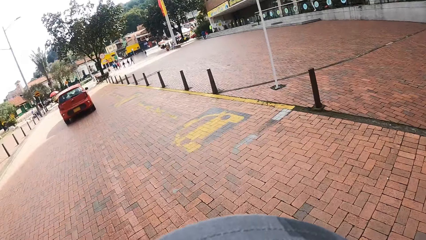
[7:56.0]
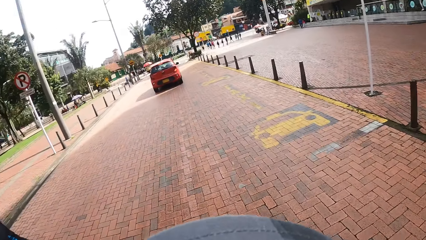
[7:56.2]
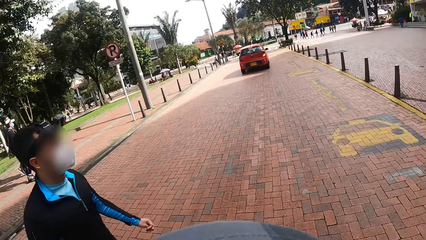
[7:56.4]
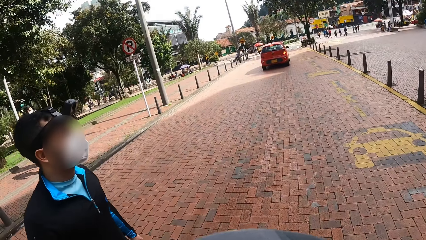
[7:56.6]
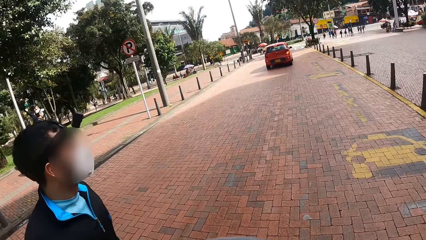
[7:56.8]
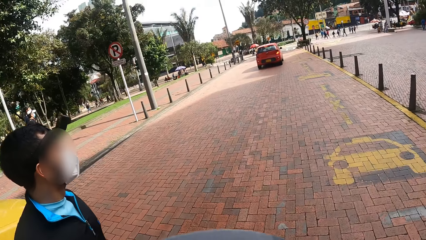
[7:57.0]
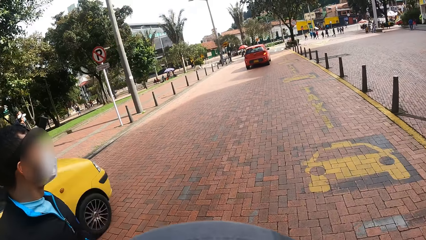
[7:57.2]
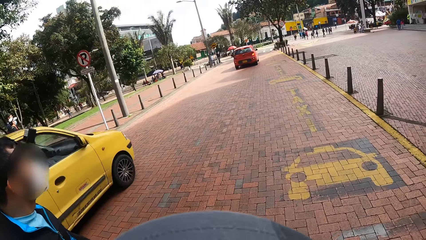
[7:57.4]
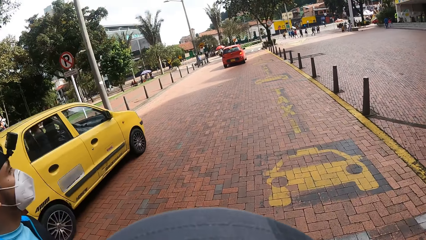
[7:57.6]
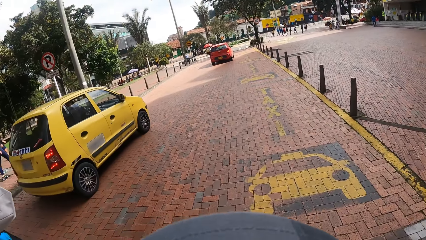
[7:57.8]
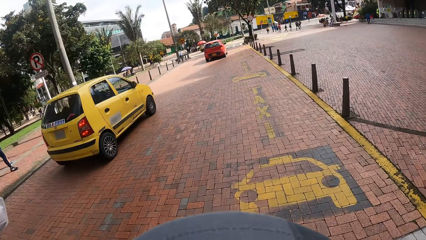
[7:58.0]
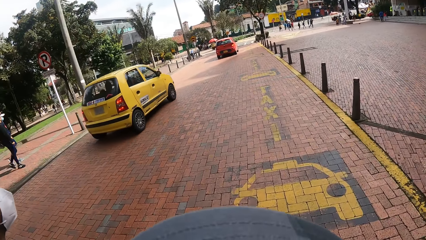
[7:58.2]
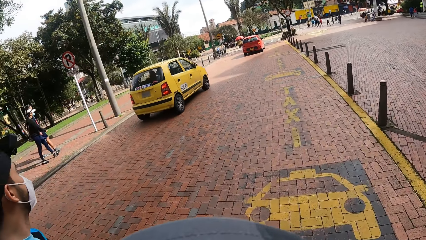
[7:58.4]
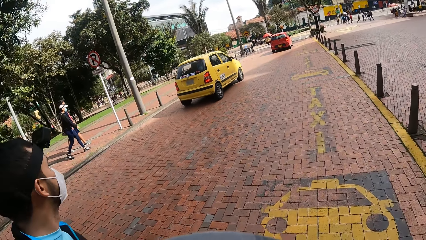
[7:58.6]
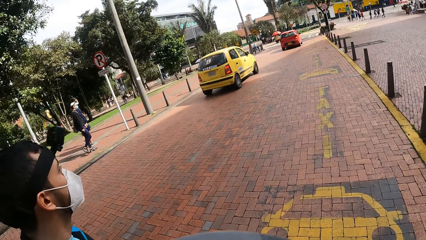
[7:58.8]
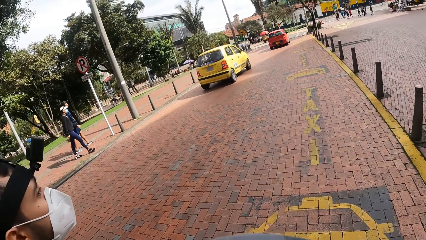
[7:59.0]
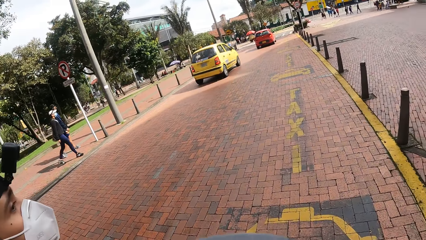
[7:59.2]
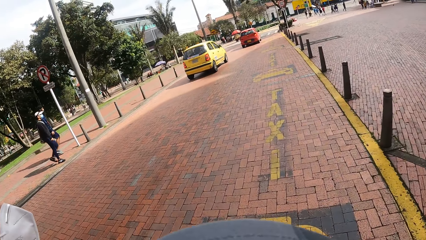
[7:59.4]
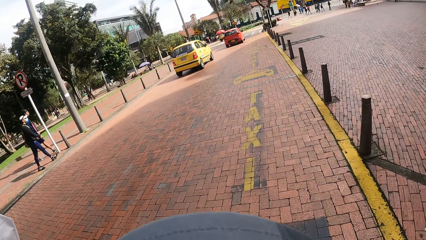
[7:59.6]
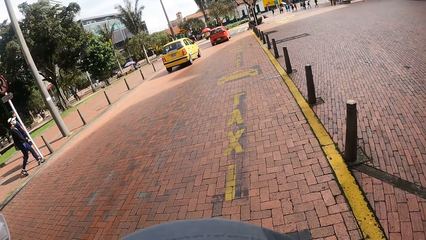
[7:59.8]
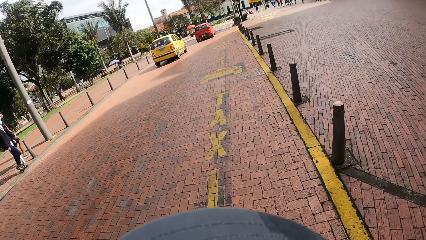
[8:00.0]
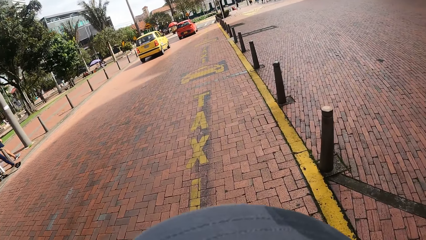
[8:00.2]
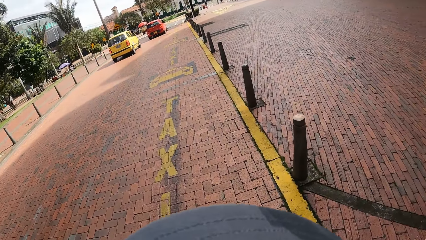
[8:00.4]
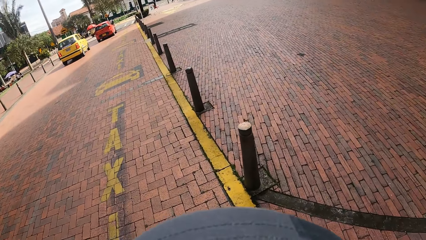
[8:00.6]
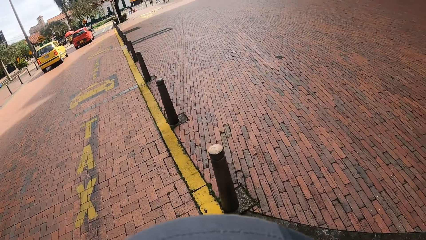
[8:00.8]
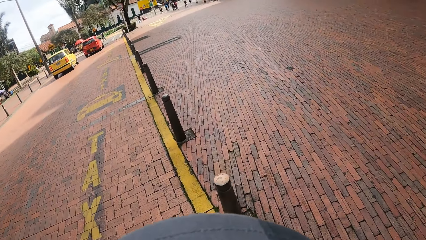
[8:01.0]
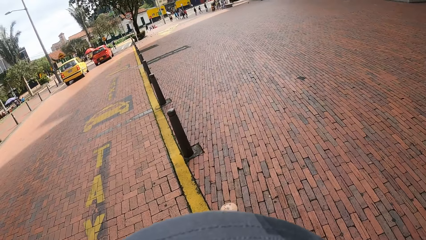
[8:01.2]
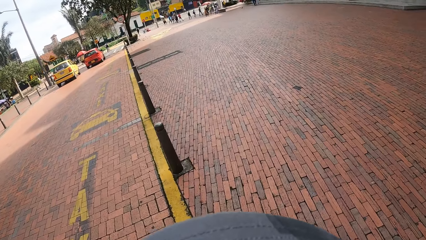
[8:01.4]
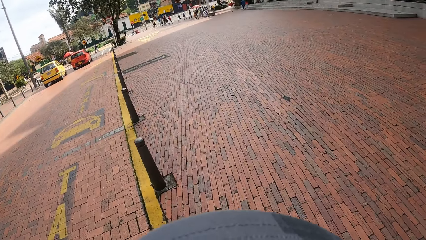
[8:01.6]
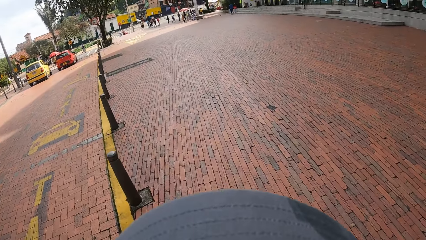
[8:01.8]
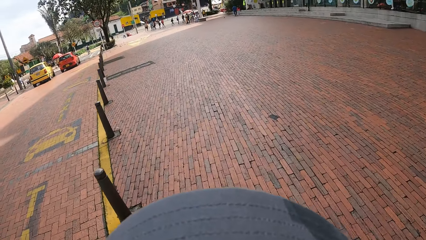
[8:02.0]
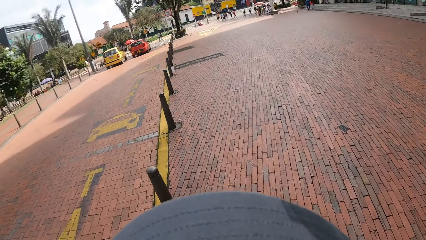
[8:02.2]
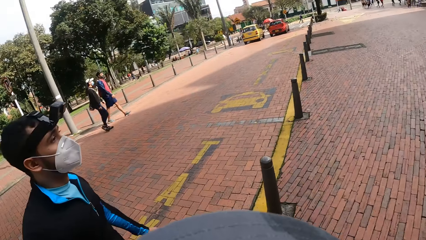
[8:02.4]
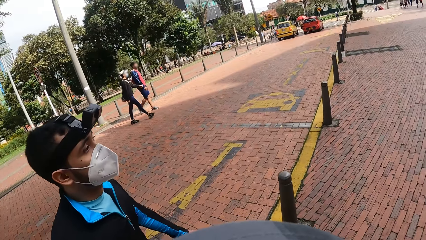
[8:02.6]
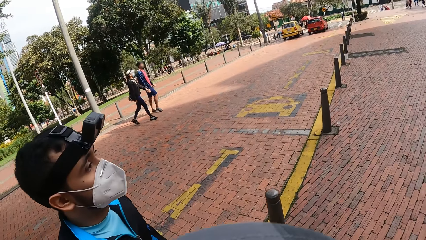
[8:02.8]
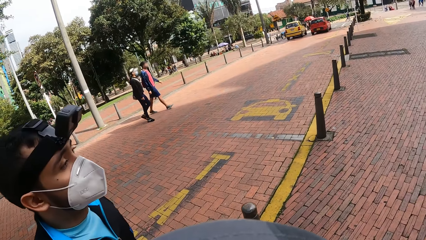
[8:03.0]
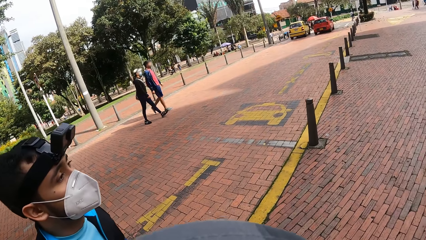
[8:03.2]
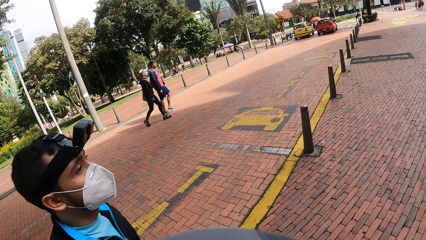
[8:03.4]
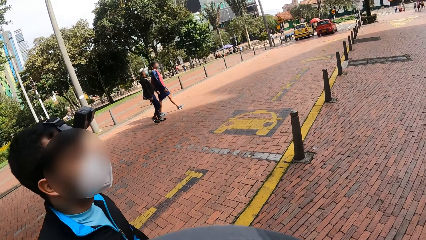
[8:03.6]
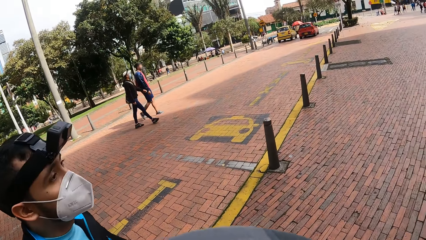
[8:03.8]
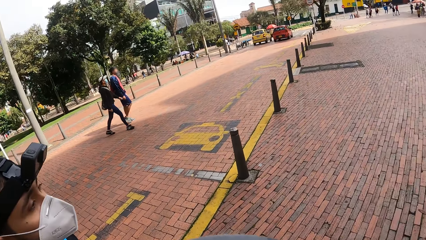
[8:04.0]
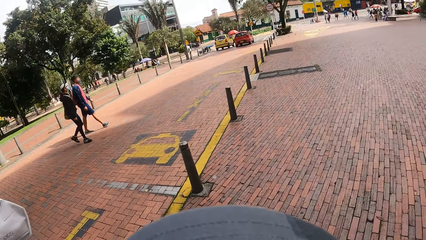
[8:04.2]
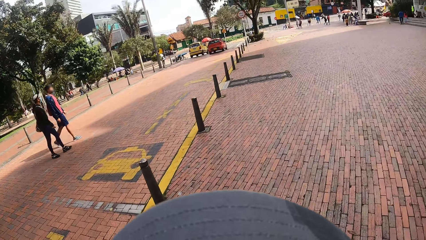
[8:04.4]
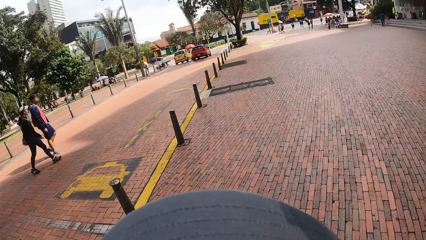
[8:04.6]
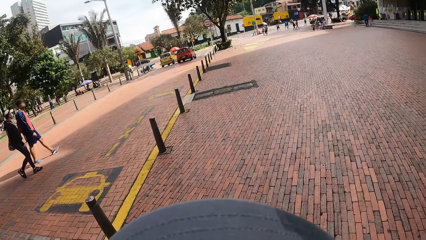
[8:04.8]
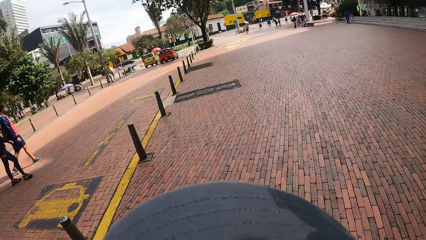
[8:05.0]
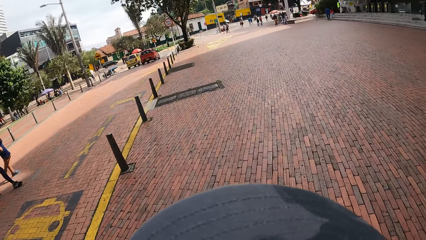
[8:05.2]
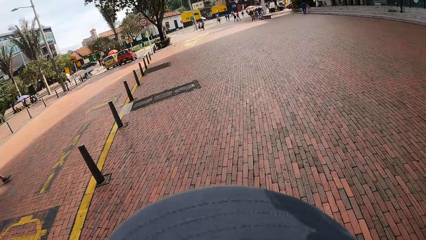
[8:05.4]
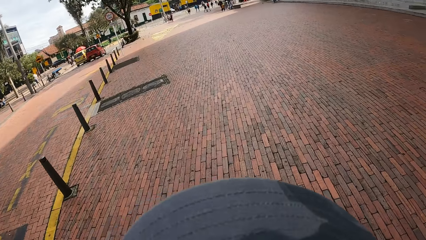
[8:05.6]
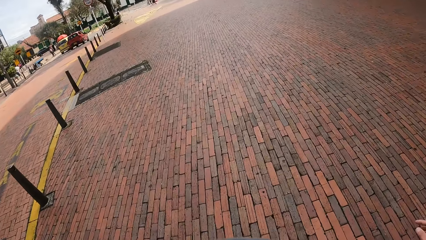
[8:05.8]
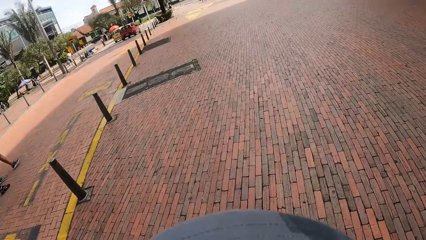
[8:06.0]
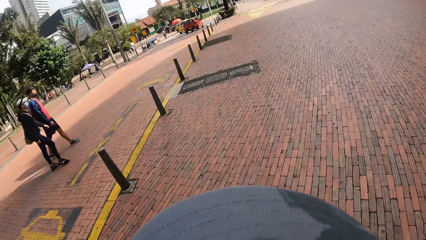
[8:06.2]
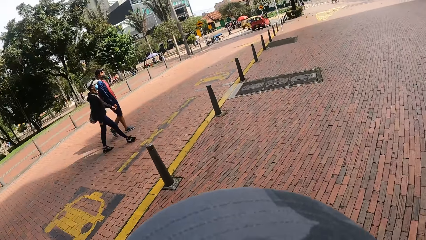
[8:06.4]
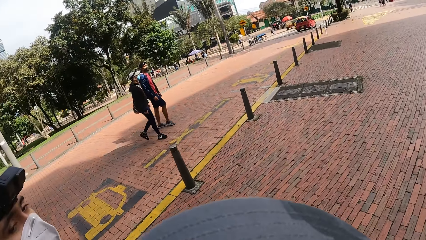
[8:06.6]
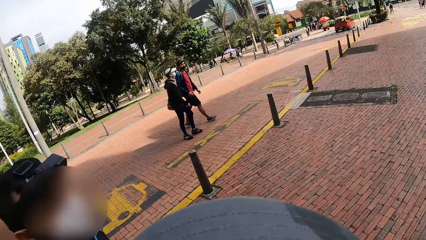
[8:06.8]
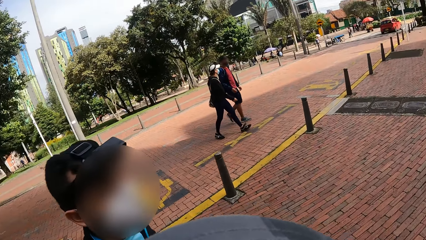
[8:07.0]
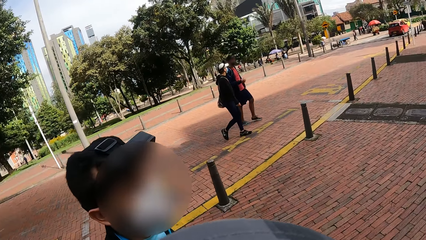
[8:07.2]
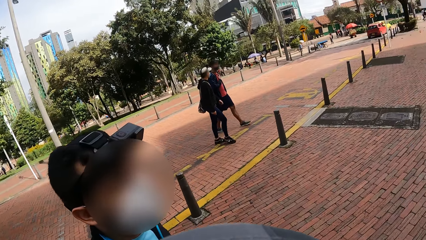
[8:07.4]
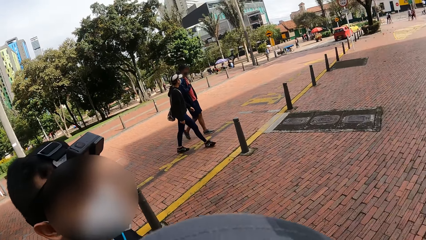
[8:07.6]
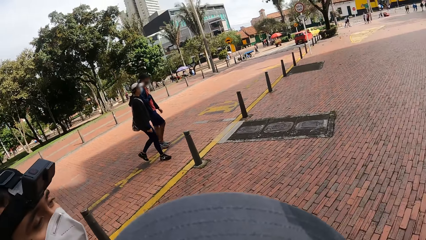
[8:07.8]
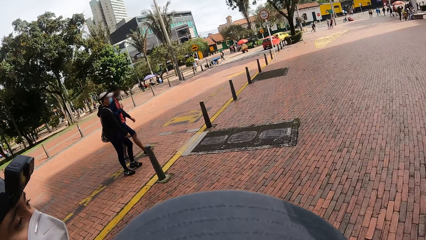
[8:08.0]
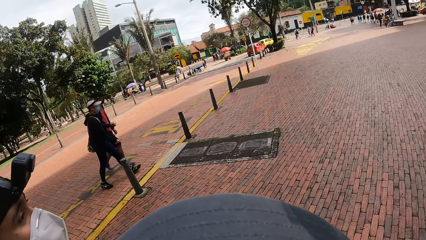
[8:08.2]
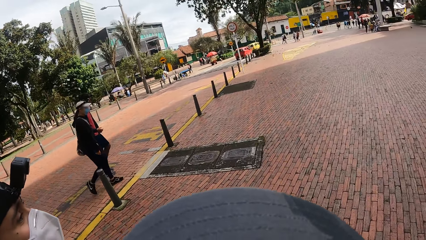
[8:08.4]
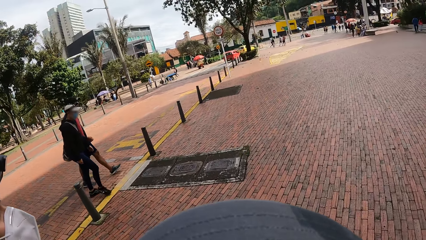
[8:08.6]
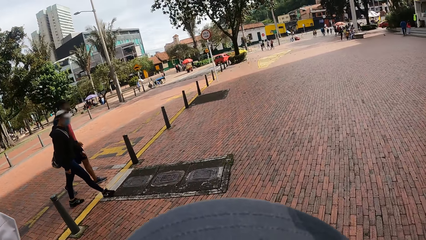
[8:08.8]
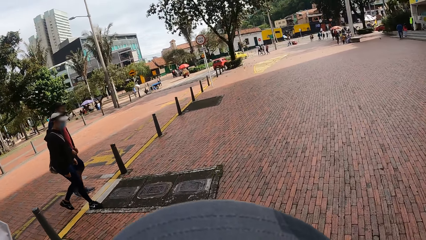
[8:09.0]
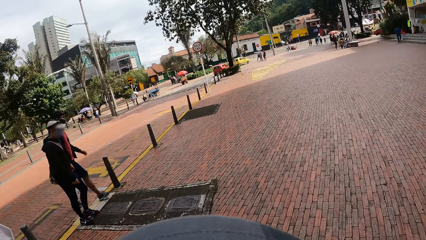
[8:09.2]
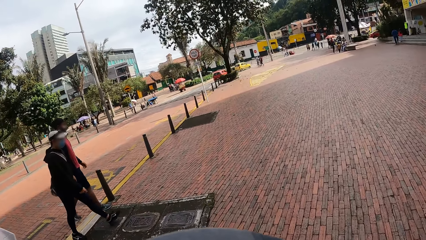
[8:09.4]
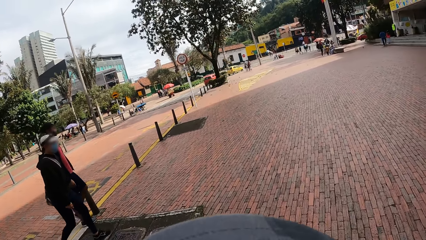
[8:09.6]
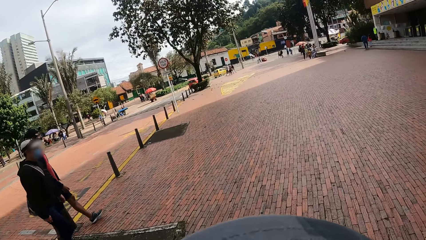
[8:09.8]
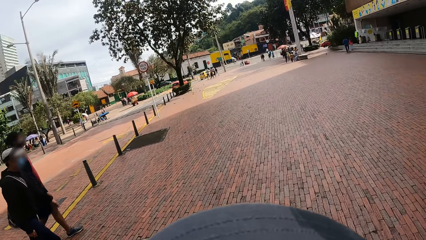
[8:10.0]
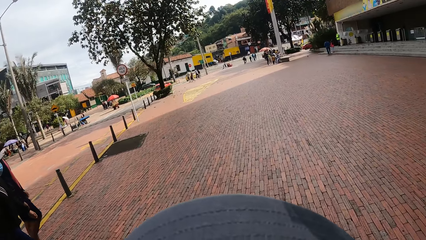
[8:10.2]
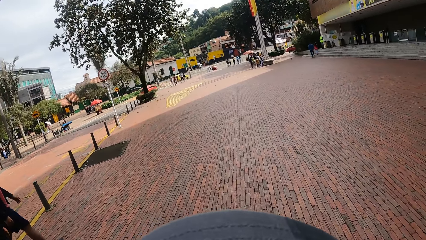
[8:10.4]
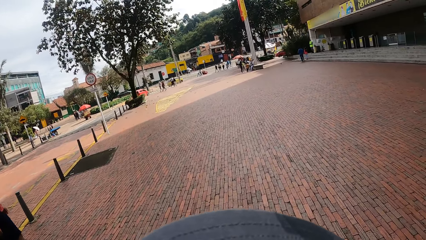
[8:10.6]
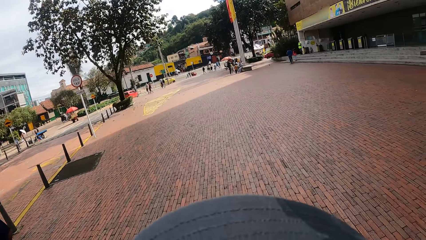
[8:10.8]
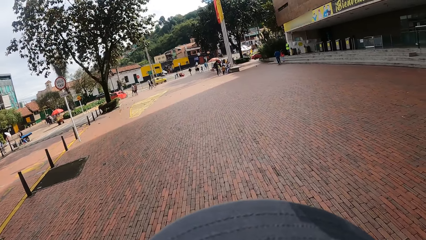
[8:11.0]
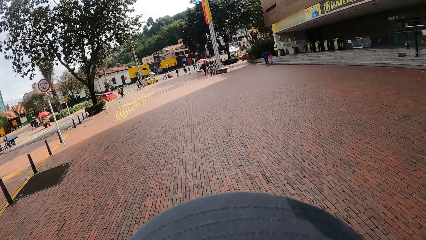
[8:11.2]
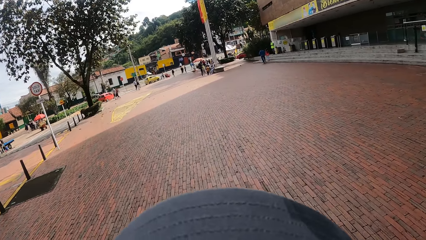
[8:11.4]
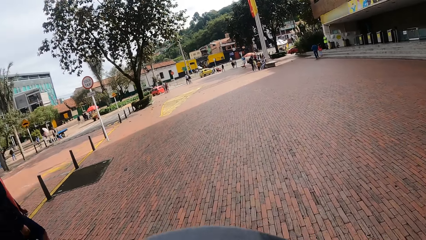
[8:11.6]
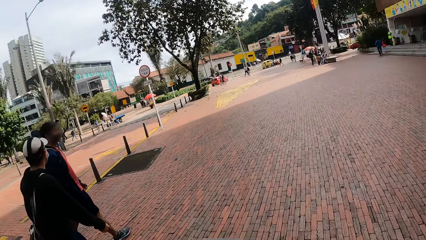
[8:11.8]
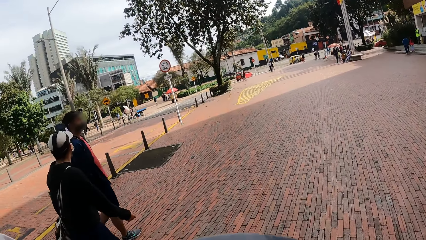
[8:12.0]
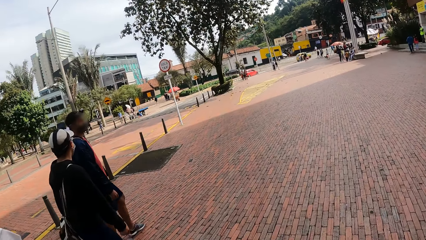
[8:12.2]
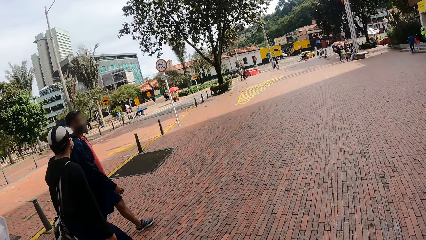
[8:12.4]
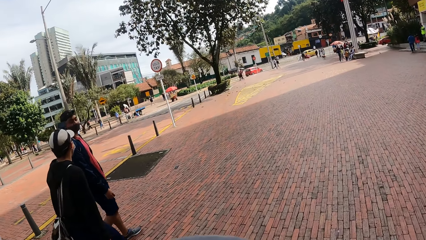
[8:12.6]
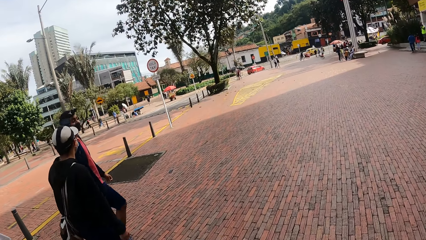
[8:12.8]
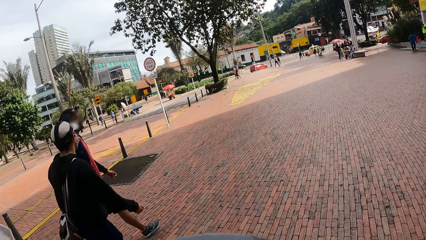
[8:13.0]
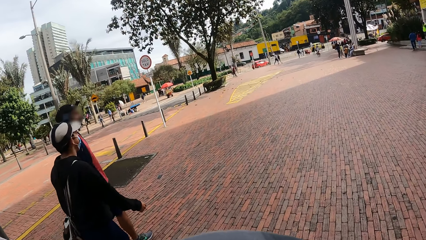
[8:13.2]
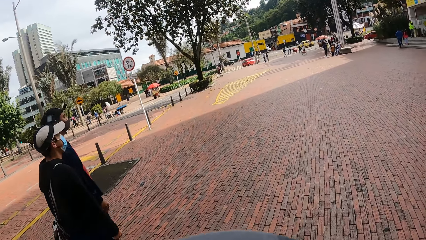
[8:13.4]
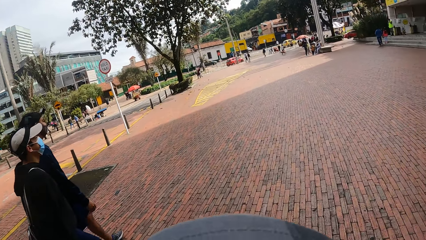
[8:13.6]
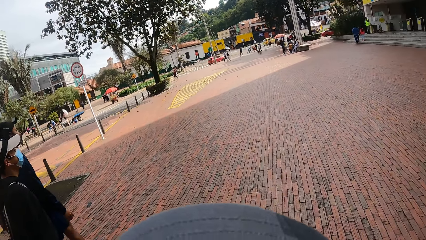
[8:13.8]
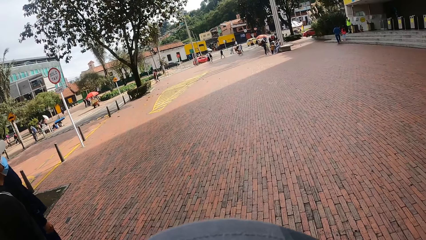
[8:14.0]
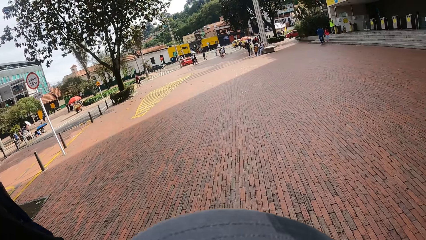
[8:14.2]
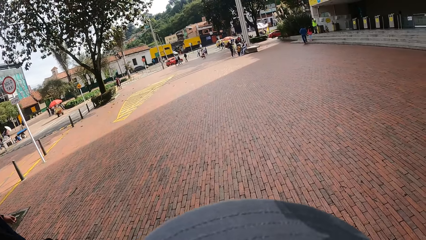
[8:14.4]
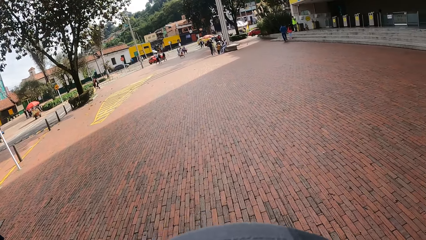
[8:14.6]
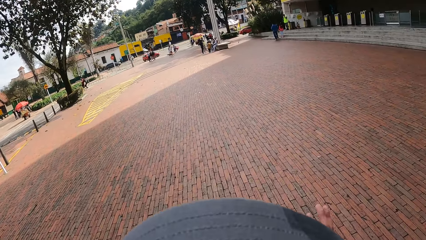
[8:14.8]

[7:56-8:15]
The camera wearer looks around the street. They walk on a road. The man interacts with the camera wearer. Another man interacts with a third man. The third man interacts with the second man.
